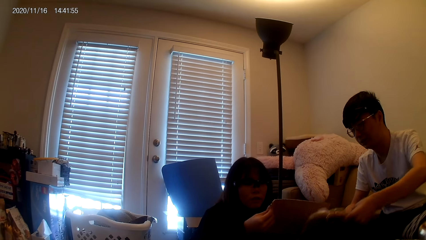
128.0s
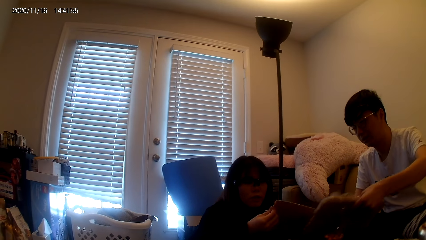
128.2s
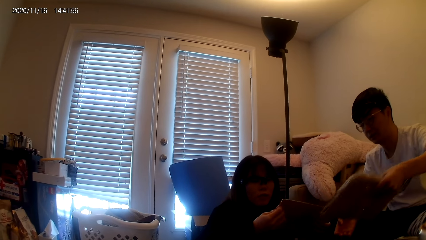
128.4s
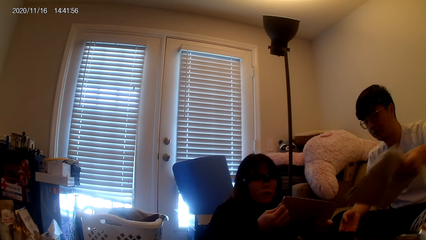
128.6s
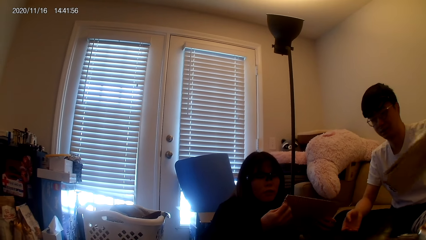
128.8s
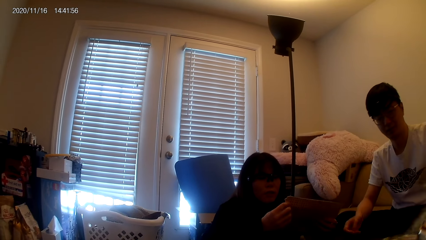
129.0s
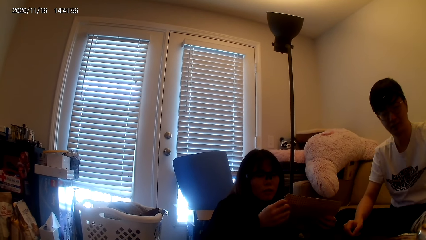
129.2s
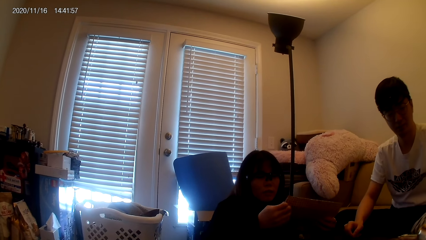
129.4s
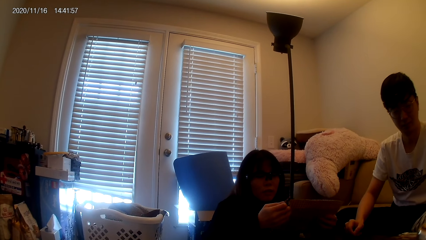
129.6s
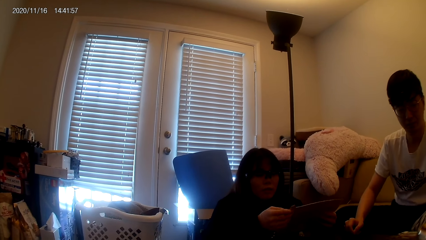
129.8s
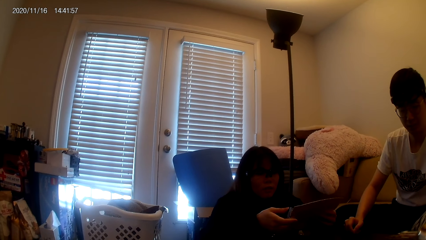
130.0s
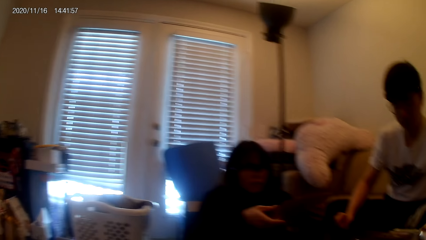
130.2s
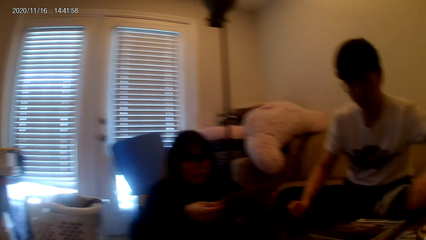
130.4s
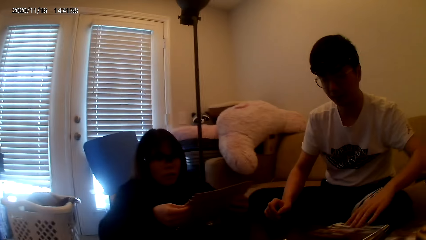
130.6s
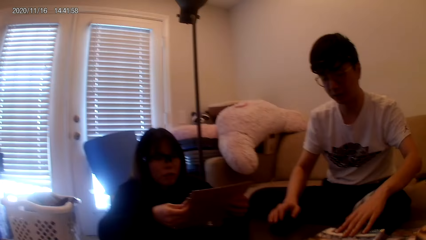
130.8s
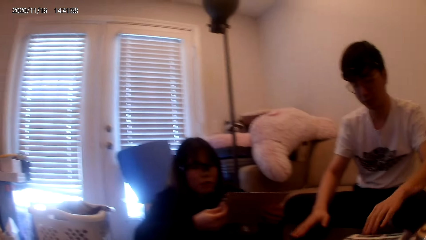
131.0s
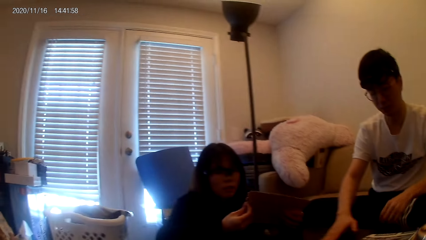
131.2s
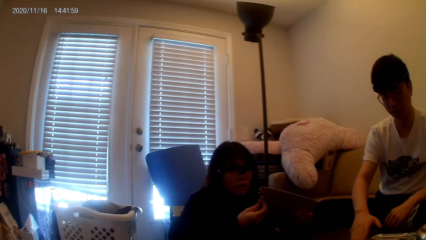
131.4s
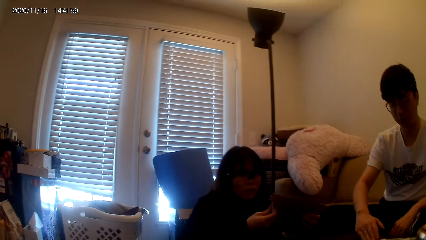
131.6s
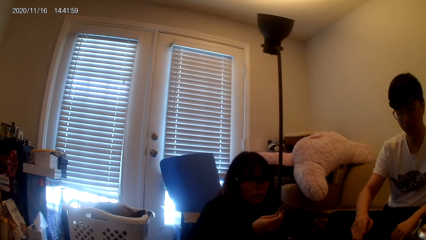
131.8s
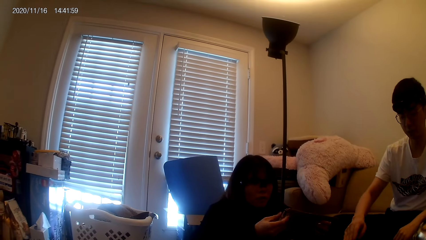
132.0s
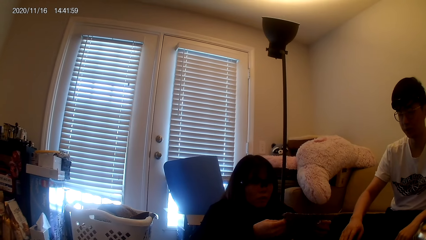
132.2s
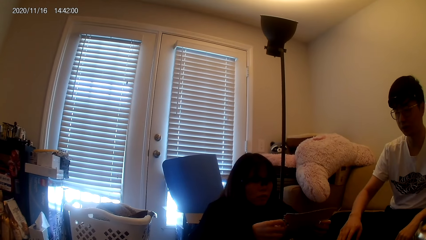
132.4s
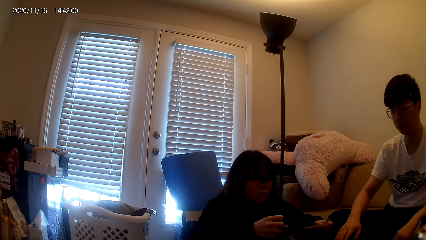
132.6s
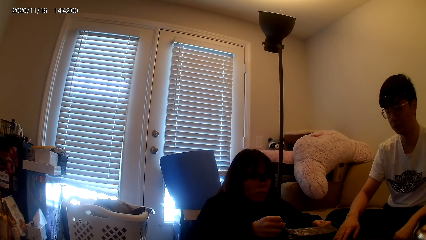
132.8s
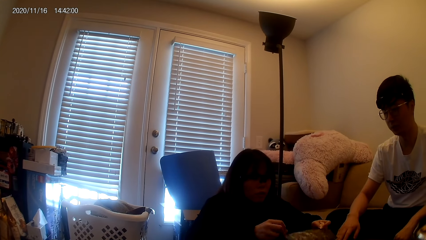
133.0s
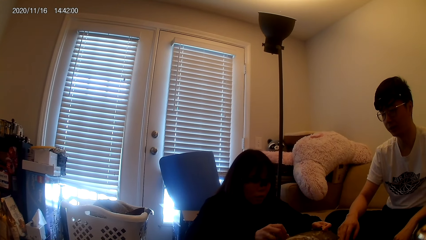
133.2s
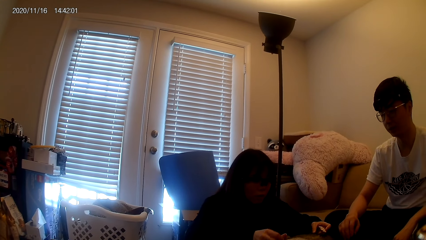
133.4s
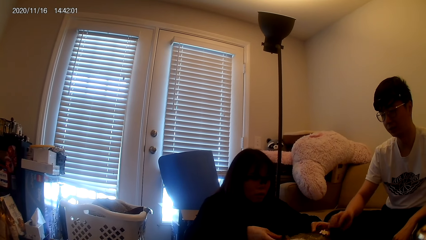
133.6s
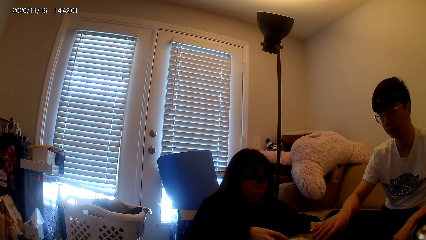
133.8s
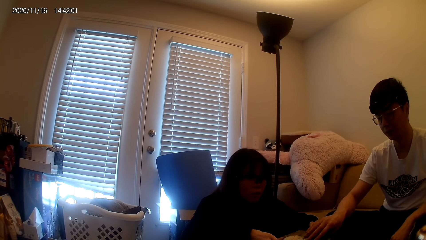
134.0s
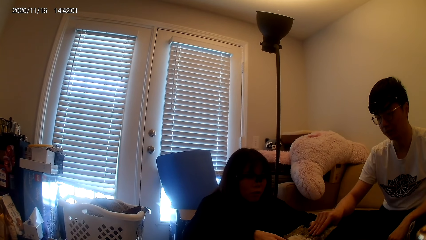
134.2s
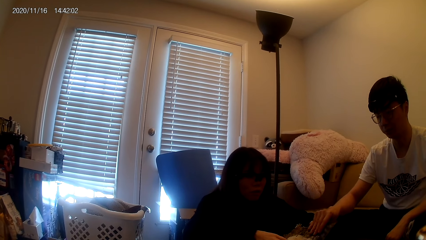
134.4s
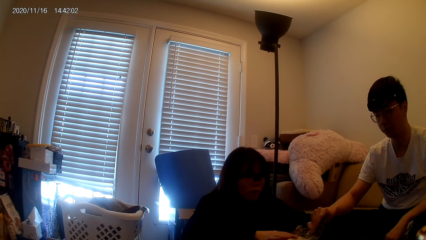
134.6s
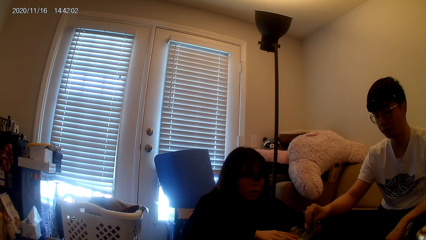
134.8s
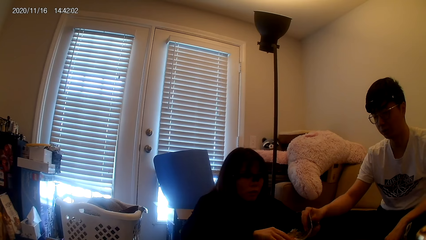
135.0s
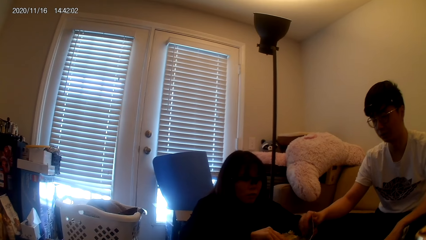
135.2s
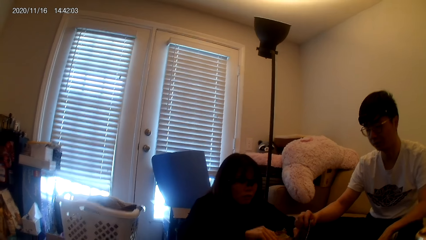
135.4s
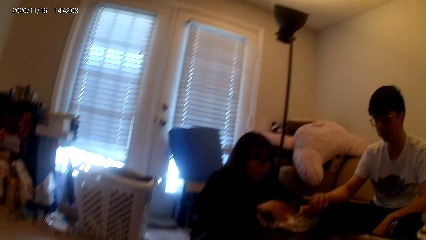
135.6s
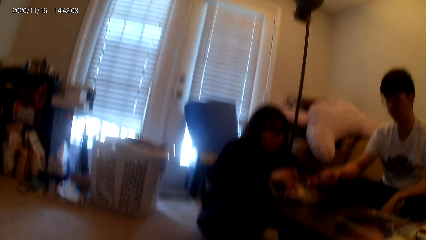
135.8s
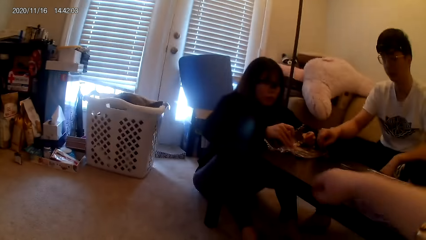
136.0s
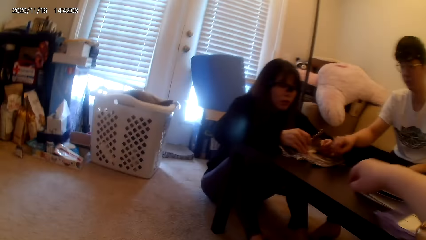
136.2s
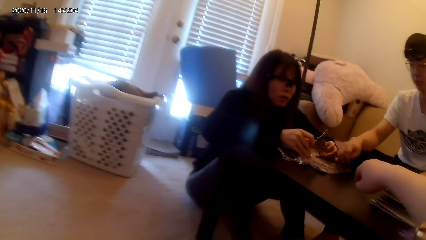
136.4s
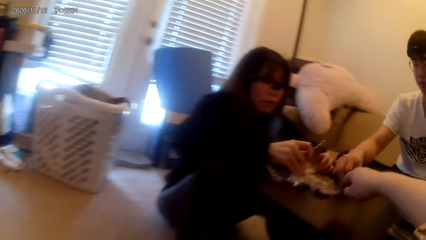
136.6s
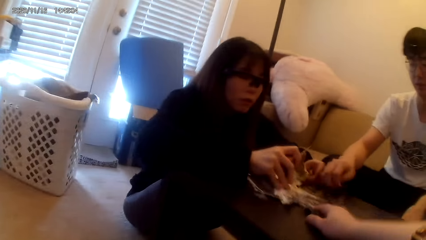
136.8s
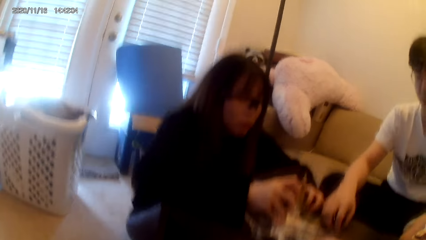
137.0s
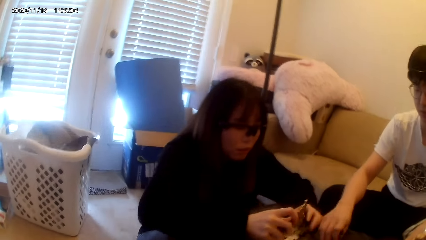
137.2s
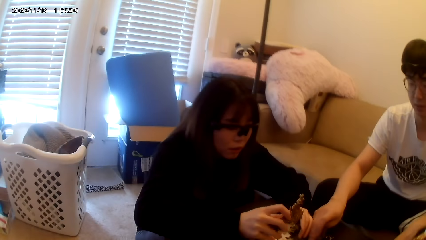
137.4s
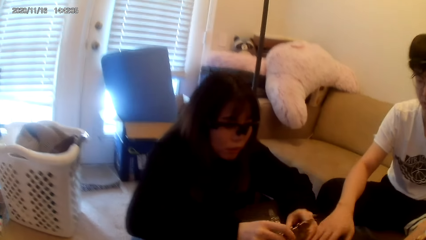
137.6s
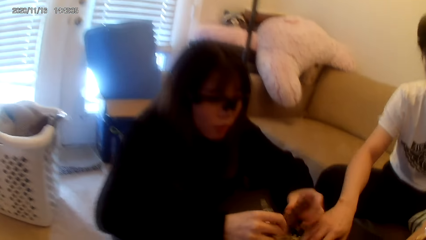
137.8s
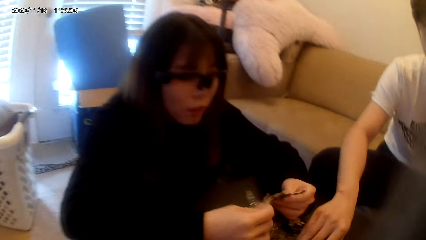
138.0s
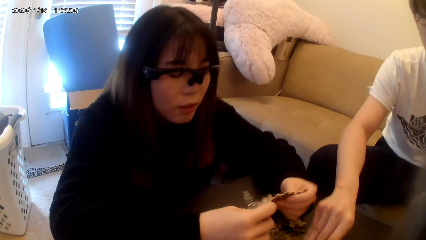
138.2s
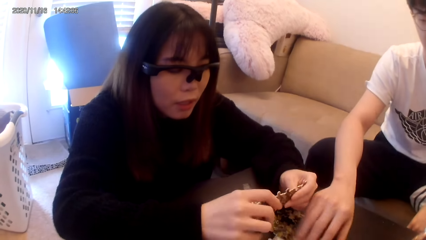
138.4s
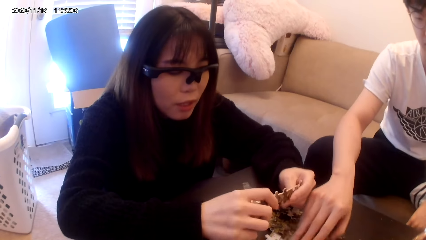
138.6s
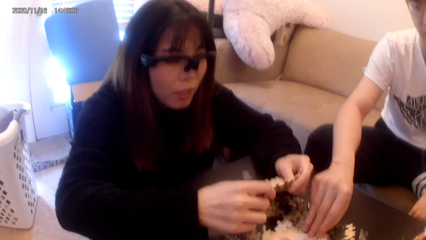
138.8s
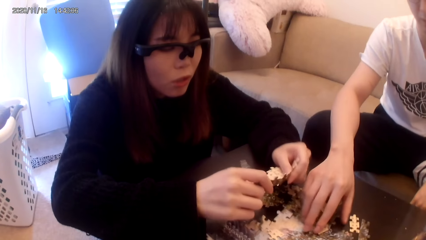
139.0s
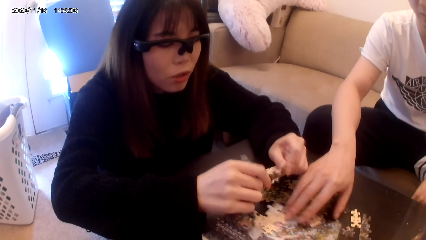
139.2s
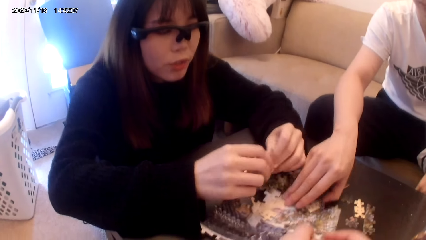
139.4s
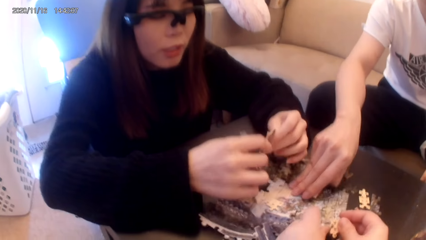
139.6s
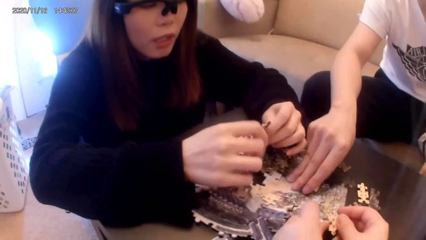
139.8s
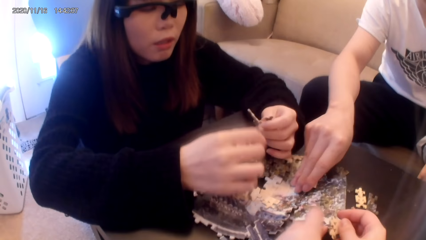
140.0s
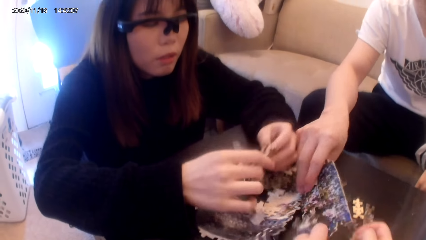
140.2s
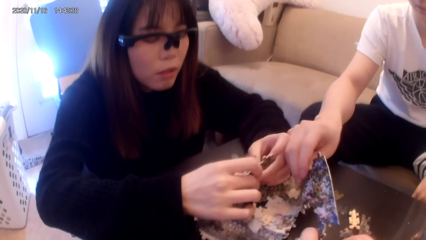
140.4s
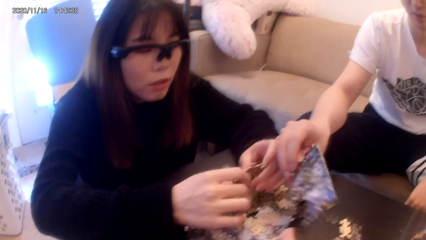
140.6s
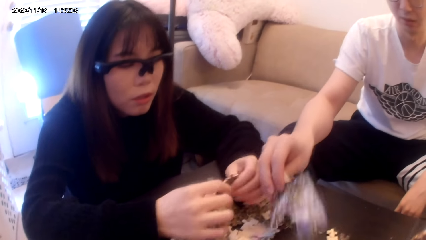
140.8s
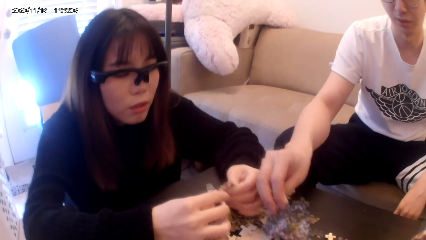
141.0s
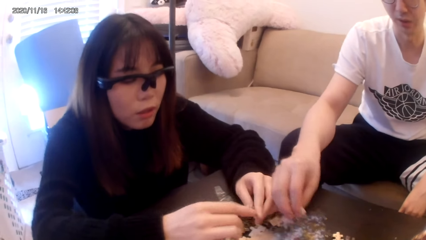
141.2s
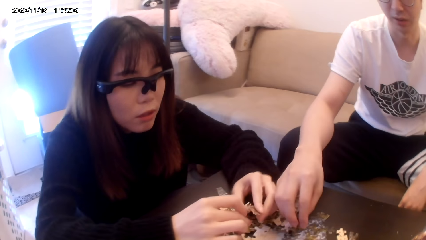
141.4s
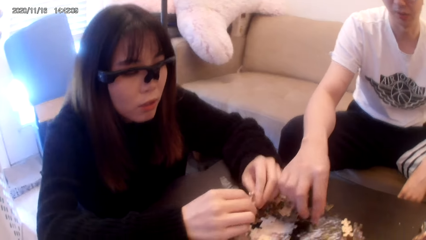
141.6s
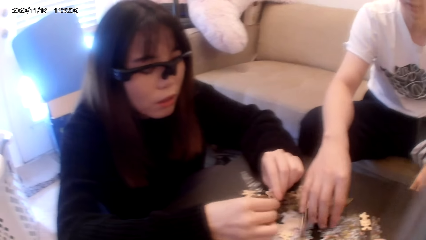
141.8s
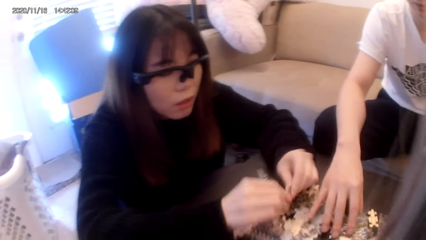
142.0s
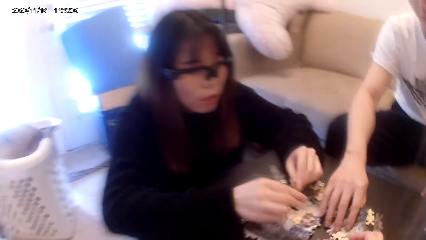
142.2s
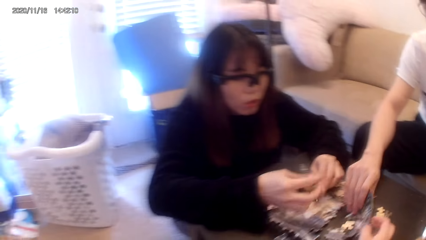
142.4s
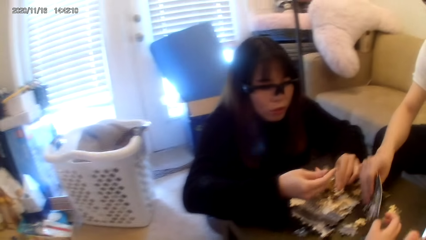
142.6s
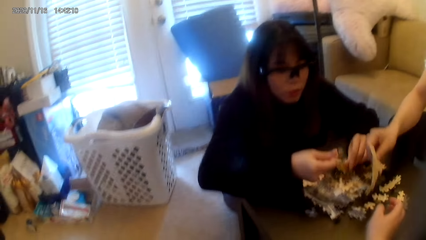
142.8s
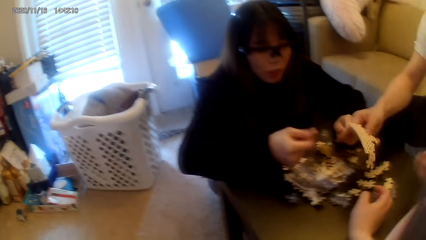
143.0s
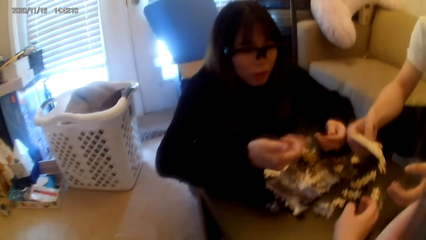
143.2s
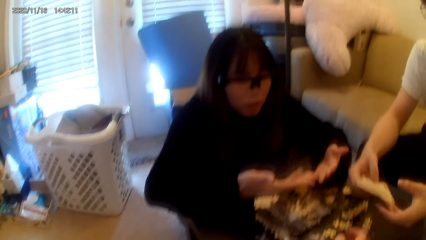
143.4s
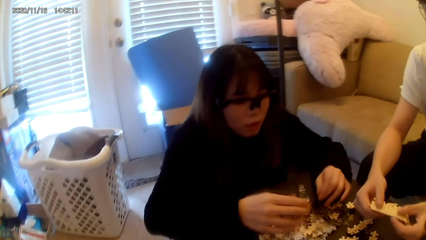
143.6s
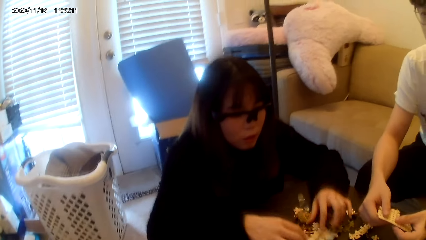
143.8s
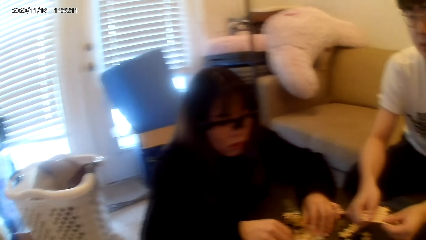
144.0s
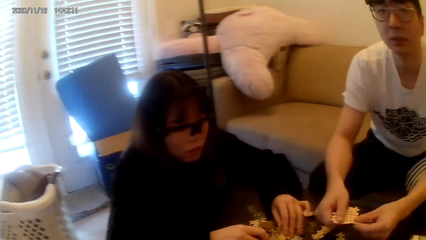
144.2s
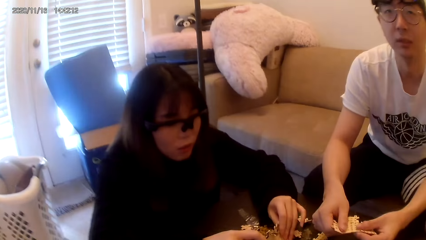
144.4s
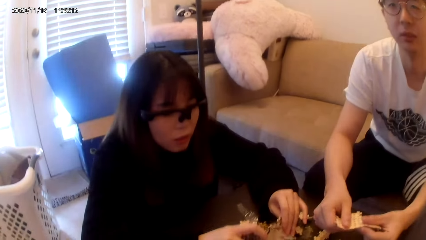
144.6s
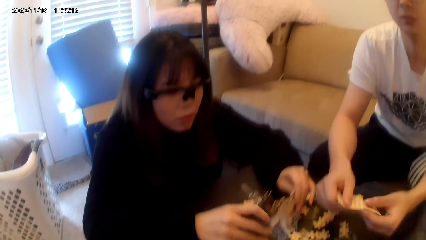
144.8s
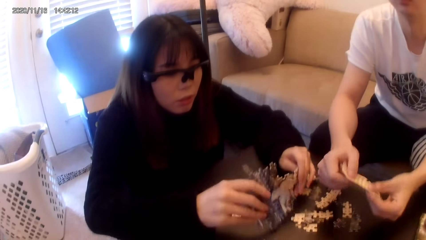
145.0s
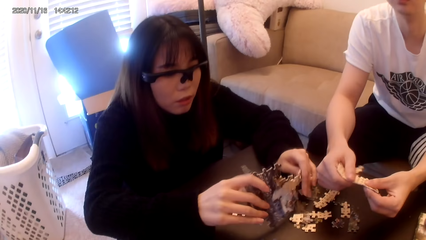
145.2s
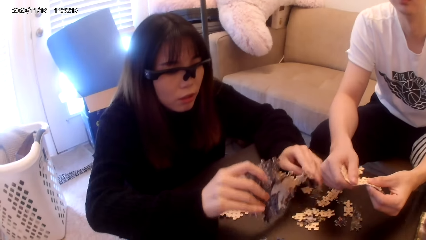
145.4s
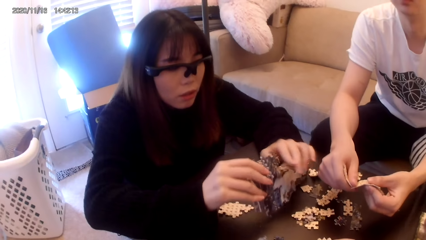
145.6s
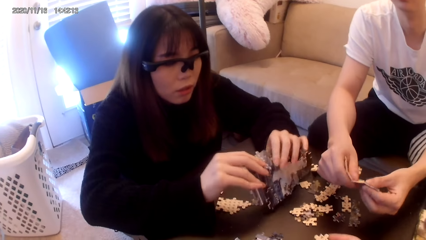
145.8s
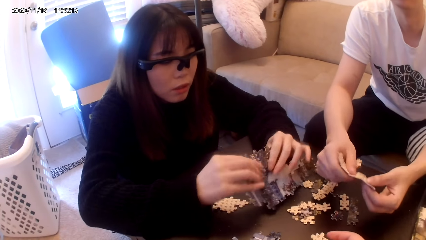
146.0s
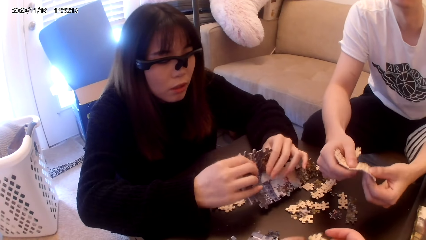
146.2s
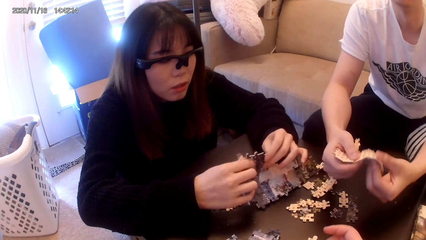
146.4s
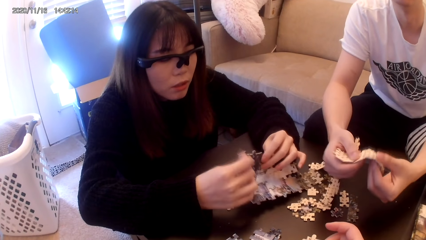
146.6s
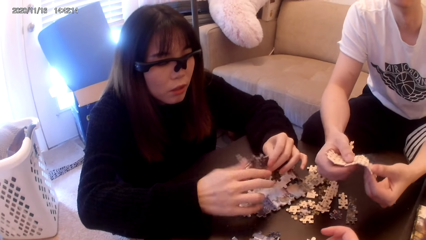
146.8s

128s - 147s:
A person stares at the puzzle kit. The person stares at the puzzle kit again. Another person stares at the table. The first person dismantles the puzzle pieces. The camera wearer stretches the hand. They prepare the board game playing materials. They remove puzzle pieces. They look around.
